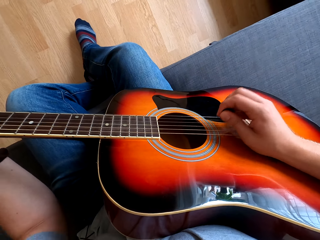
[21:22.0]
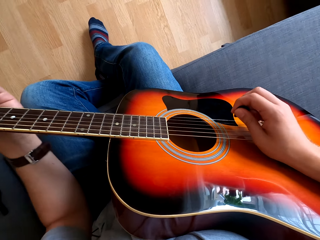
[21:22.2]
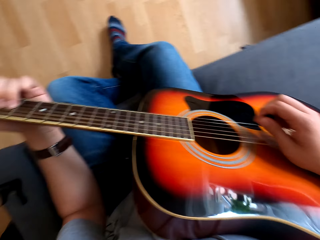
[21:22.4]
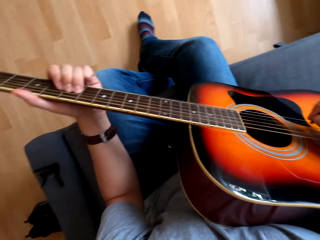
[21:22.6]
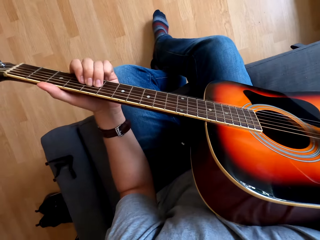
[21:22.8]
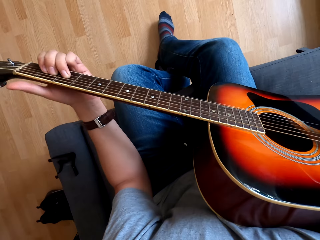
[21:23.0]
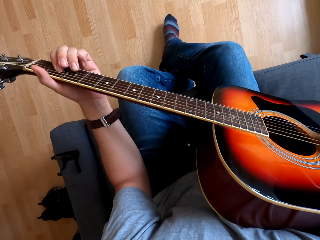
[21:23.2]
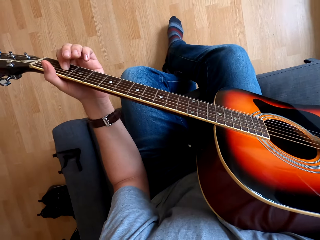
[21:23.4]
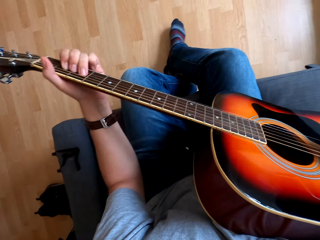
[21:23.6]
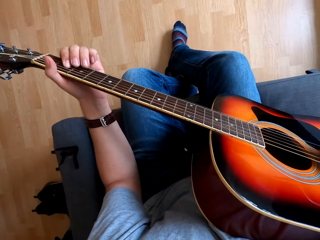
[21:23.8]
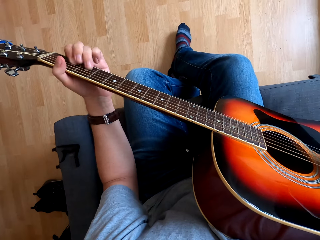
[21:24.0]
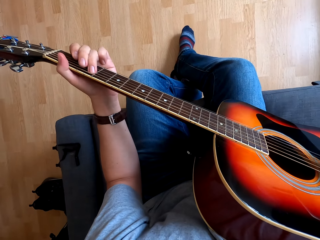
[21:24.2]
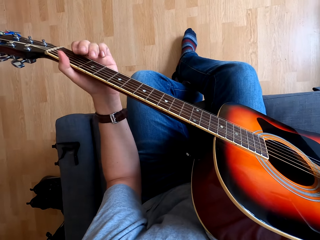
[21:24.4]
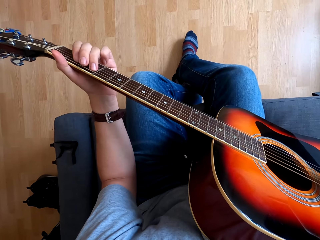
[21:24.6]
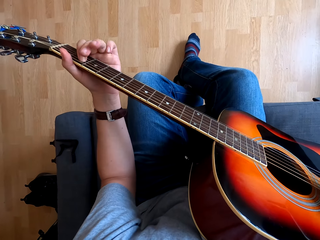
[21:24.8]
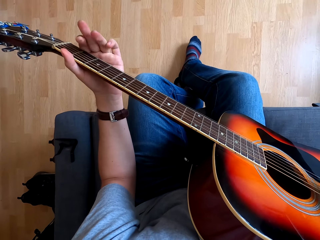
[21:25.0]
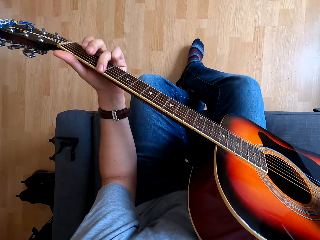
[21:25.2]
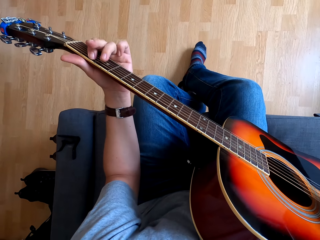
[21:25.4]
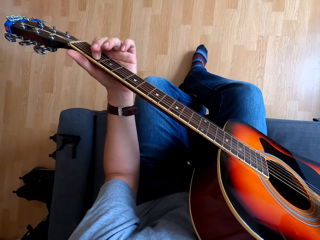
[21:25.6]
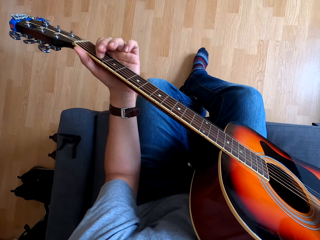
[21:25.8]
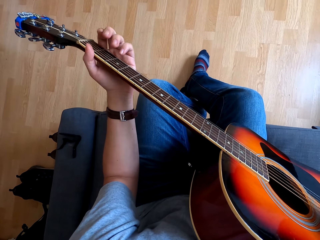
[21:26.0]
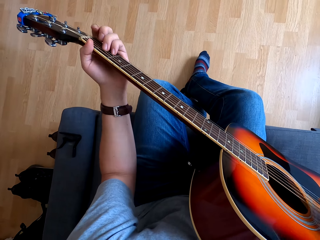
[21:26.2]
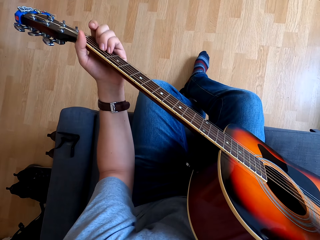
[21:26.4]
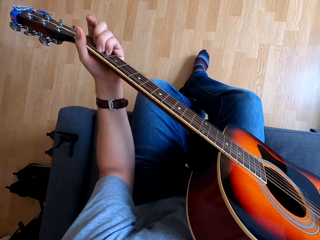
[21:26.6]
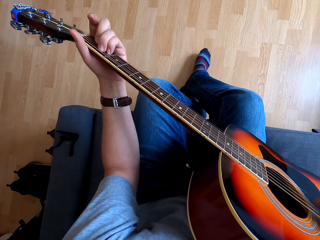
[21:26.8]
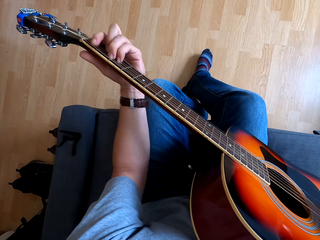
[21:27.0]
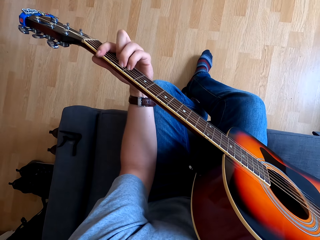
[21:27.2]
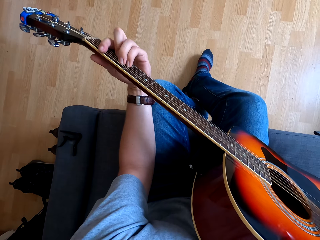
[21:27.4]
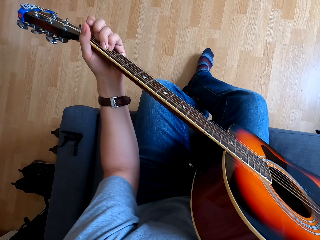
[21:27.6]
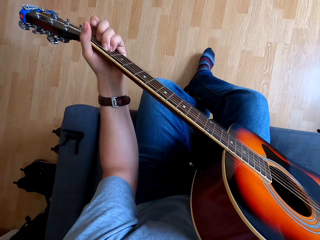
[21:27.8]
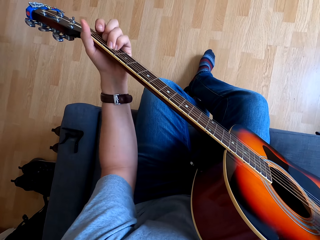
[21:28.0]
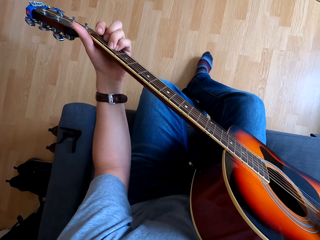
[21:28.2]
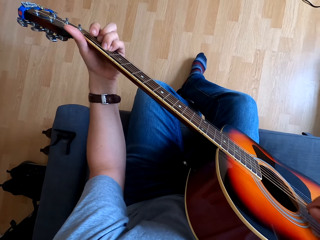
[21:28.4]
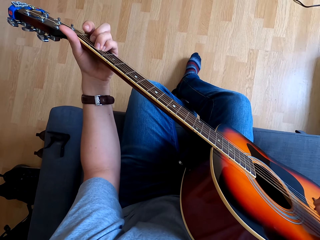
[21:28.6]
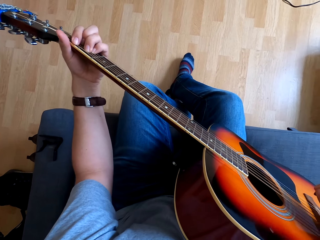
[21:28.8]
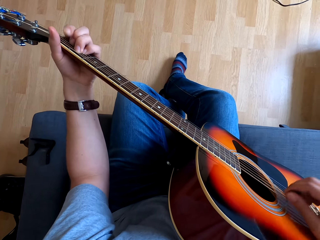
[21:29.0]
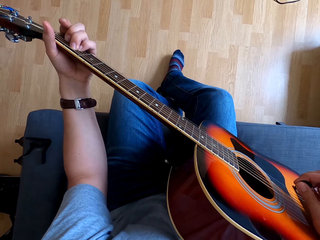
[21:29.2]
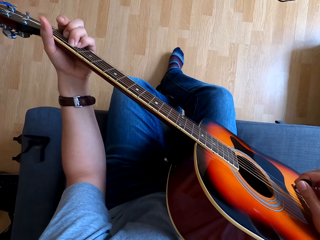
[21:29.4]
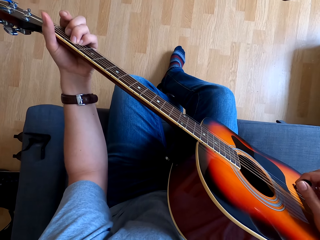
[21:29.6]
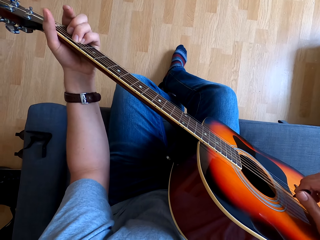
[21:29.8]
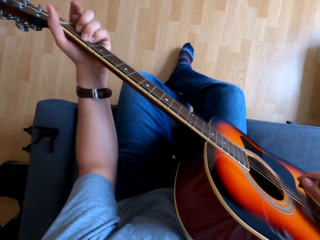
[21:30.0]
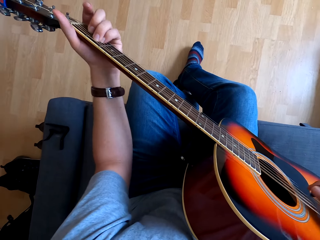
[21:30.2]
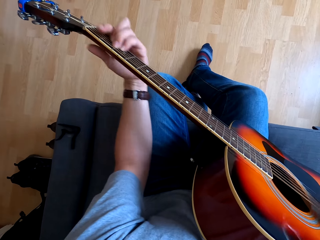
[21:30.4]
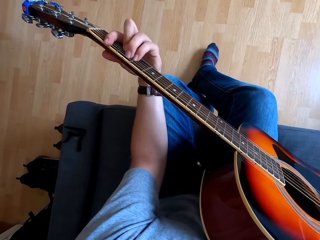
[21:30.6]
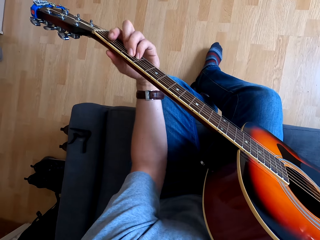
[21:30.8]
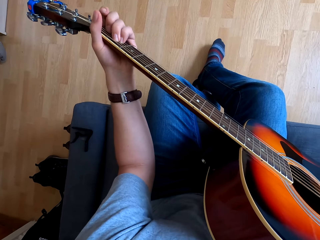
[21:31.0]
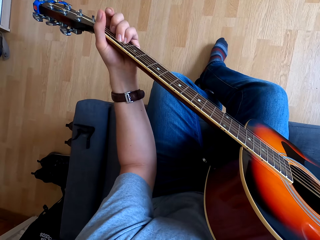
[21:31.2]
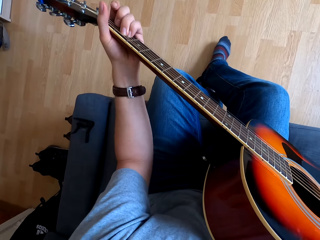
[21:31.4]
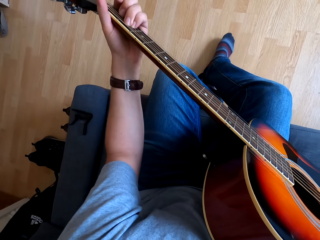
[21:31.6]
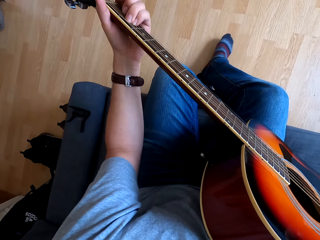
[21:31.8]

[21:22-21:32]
The camera wearer plays a guitar.

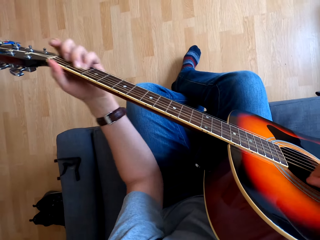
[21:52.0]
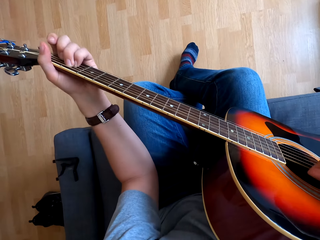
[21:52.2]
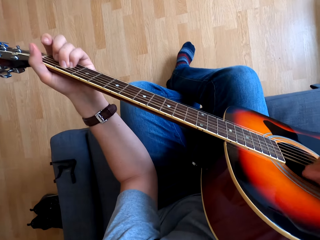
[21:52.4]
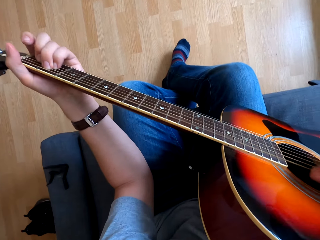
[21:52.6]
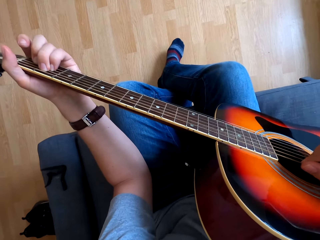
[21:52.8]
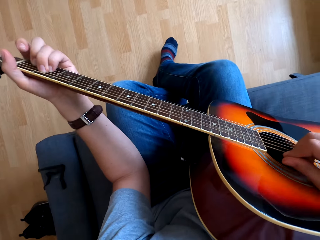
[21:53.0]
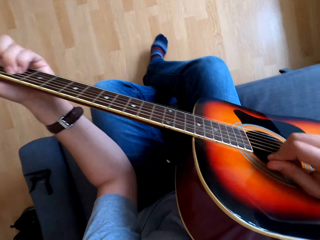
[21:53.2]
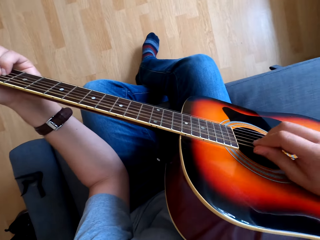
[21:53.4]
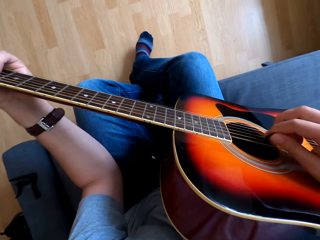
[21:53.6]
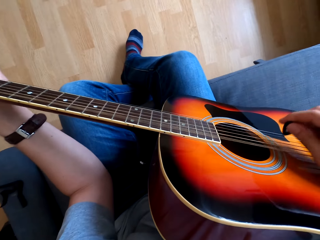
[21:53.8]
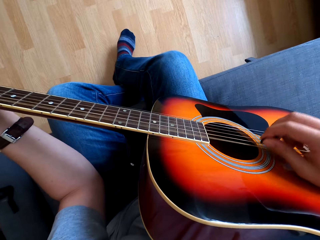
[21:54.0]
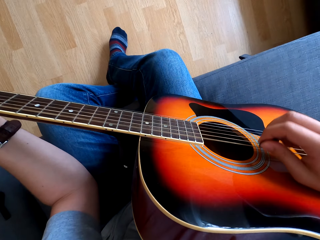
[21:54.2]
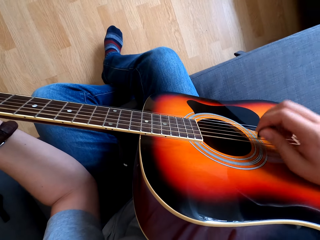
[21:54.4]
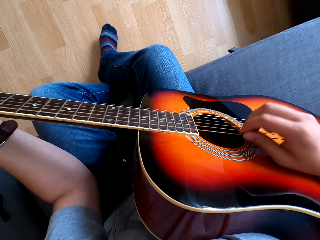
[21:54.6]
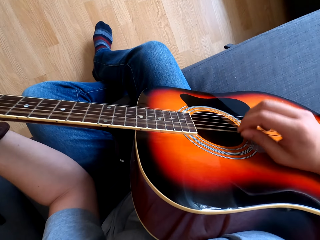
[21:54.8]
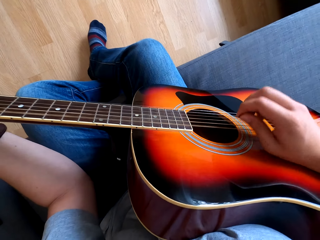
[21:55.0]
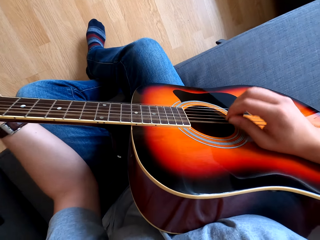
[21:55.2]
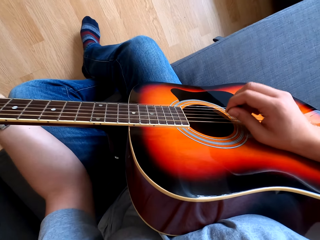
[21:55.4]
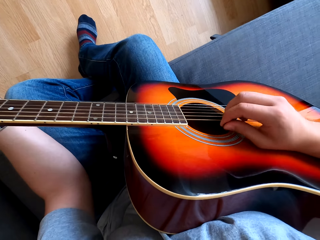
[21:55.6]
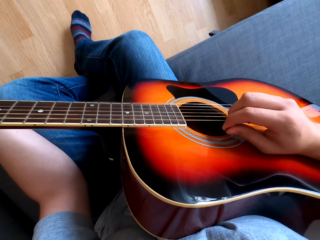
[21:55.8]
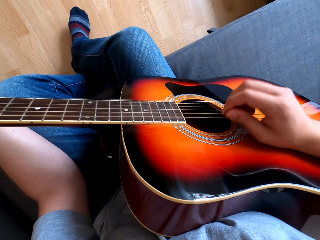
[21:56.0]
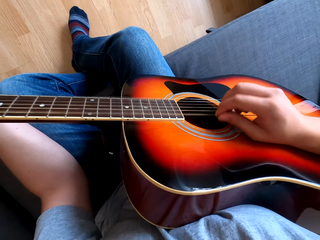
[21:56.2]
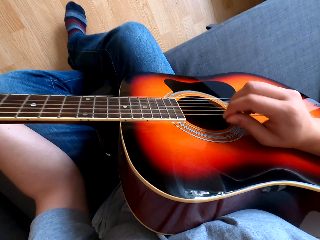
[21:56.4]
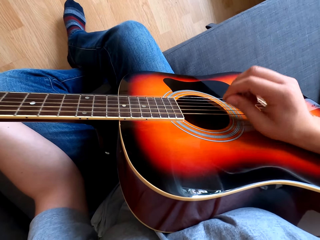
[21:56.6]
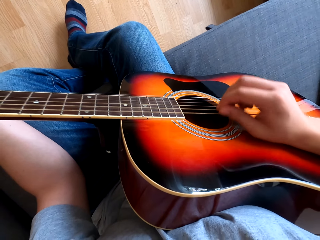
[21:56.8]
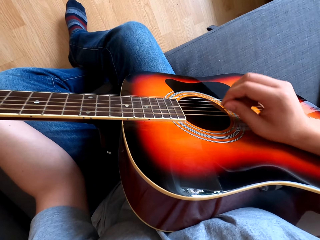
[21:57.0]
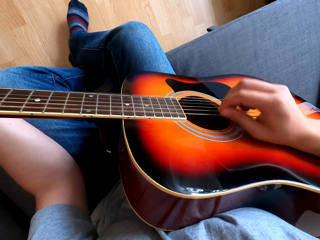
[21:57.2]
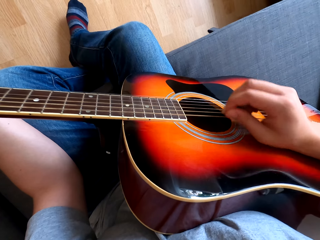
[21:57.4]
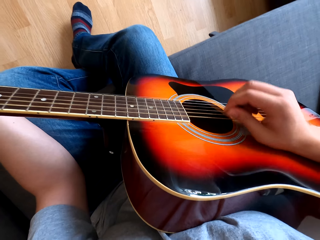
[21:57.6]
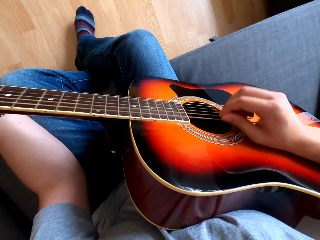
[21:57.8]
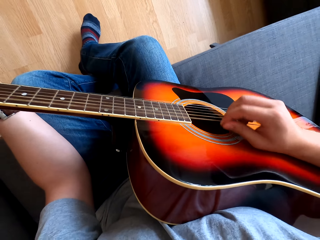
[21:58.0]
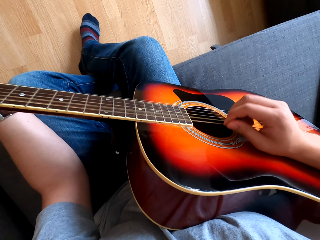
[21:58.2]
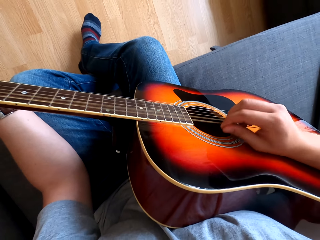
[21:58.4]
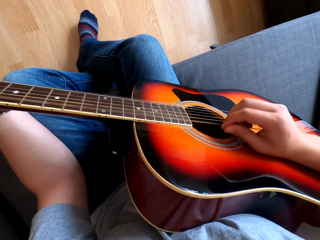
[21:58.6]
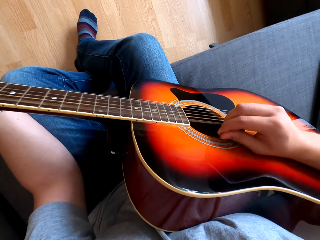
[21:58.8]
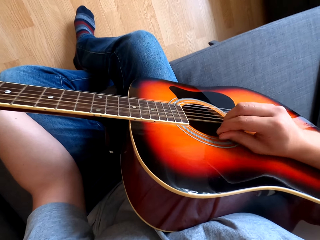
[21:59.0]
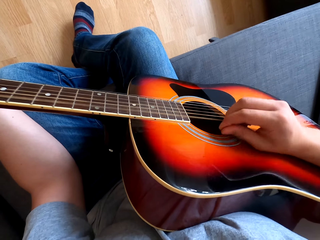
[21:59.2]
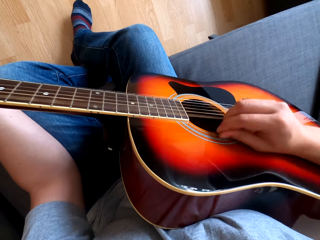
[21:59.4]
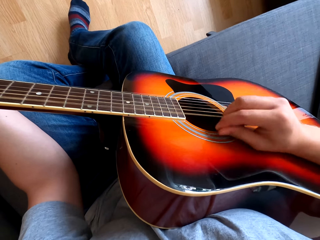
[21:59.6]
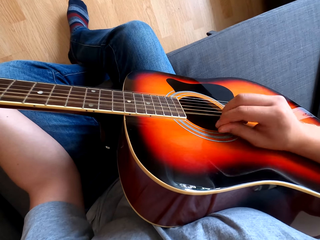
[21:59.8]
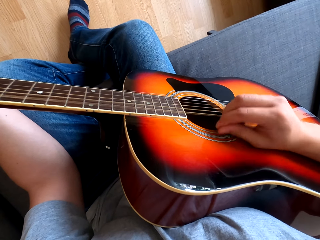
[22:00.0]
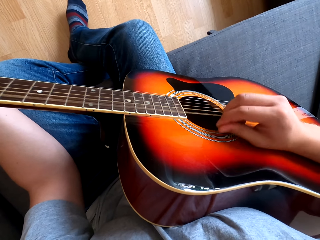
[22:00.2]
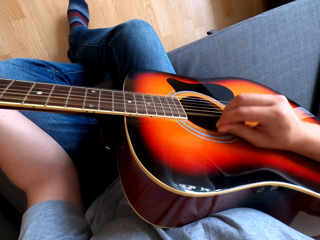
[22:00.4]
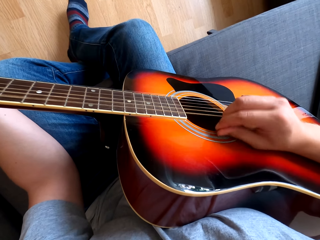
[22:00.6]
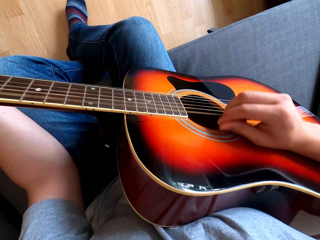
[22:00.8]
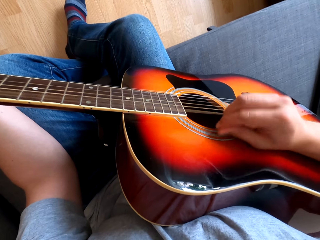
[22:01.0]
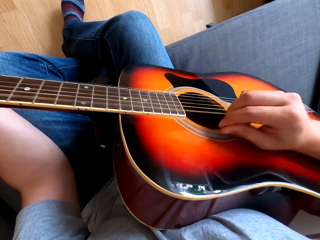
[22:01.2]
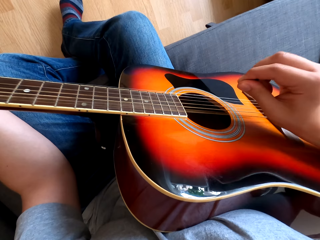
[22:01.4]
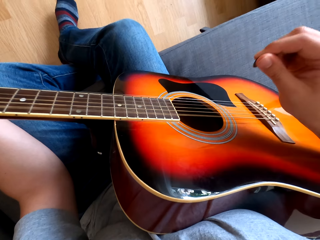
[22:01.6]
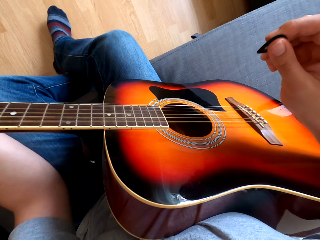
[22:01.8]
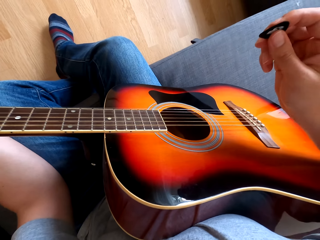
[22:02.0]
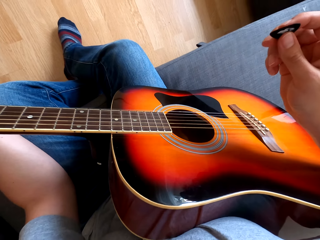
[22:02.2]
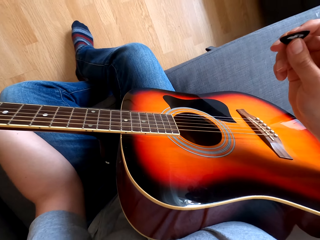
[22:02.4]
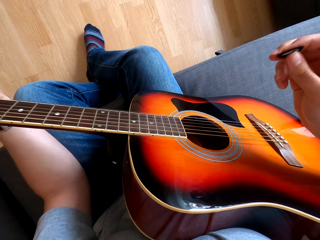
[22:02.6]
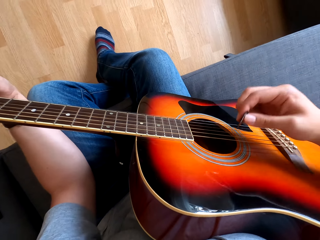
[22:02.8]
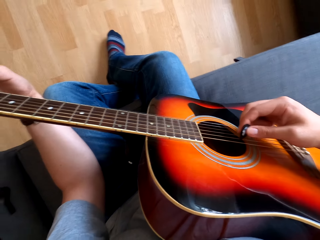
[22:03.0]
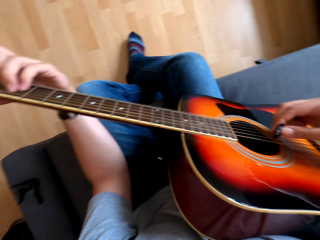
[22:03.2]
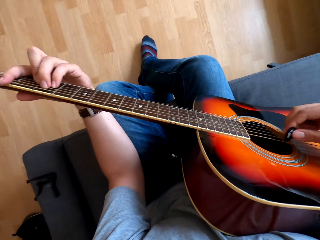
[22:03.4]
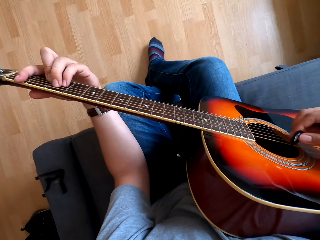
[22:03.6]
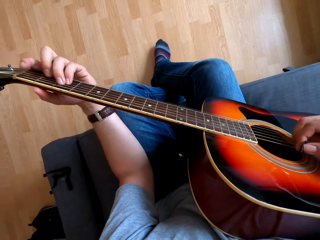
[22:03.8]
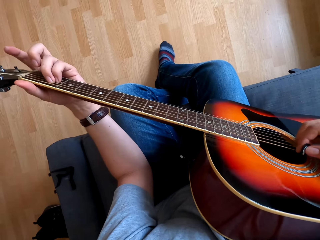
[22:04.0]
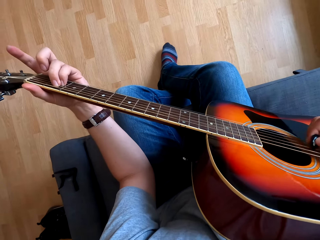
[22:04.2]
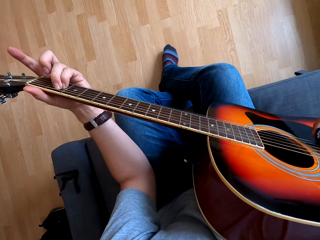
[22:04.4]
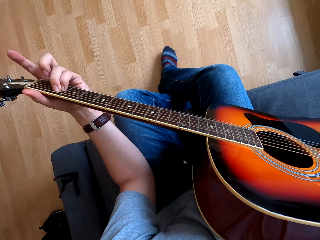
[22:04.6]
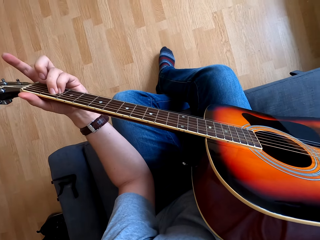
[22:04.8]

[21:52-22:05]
The camera wearer shakes their leg. They play a guitar.
